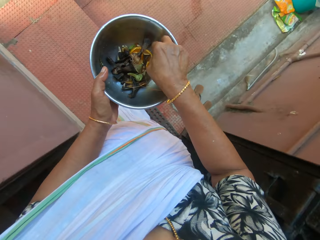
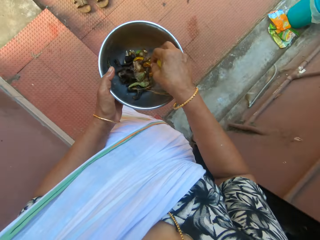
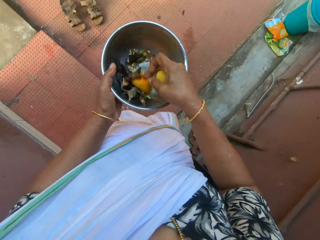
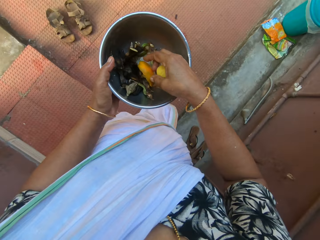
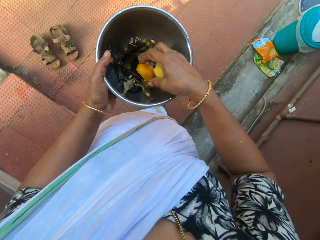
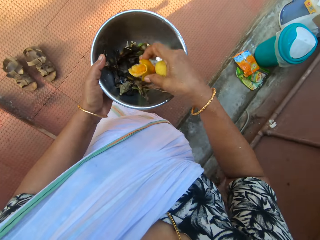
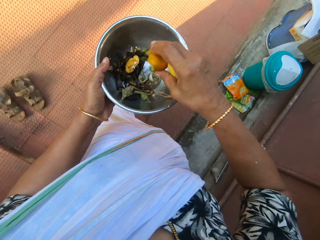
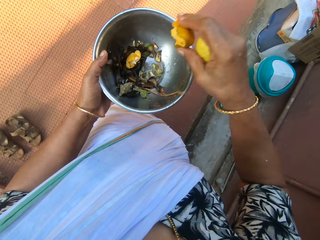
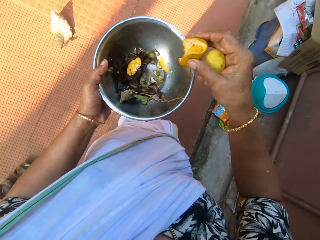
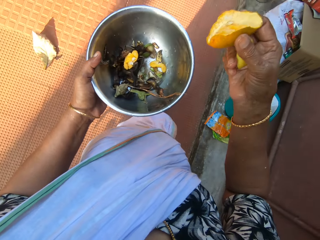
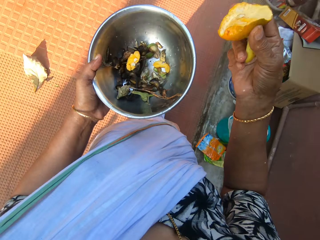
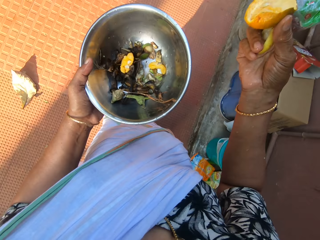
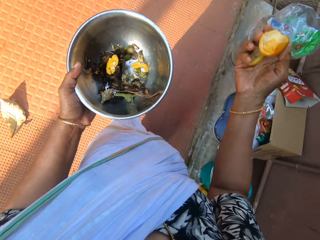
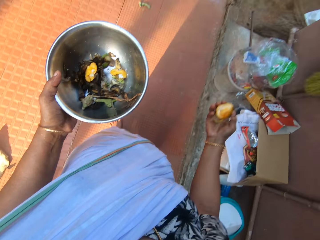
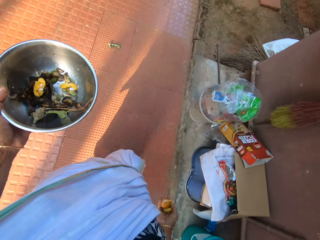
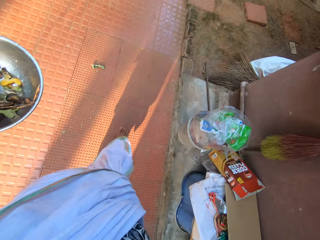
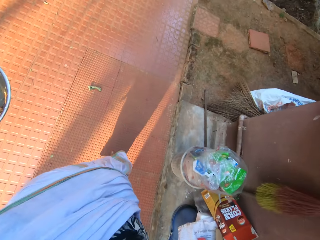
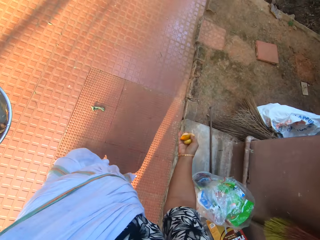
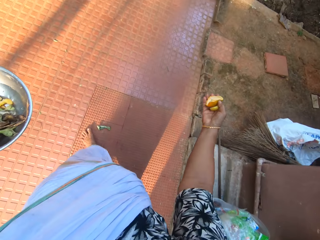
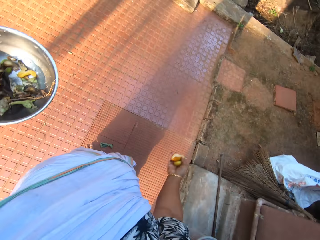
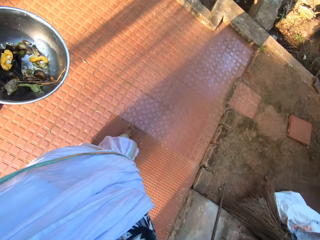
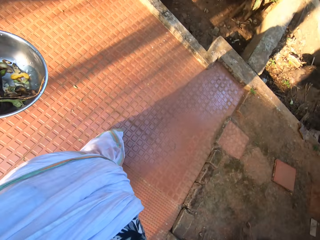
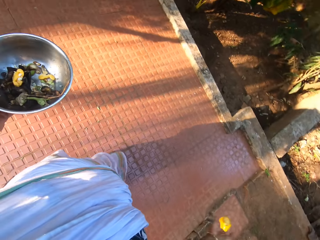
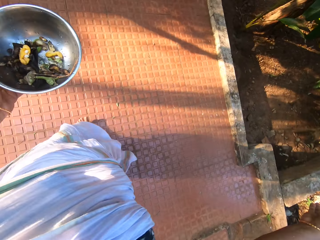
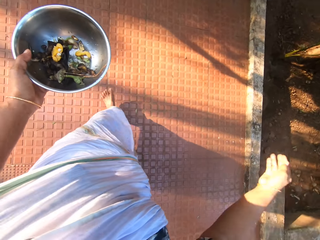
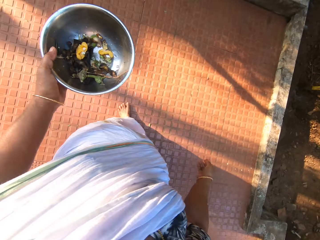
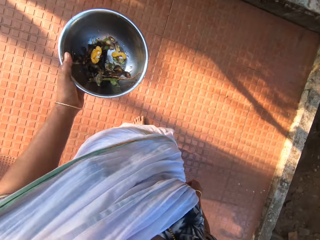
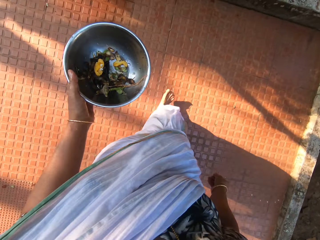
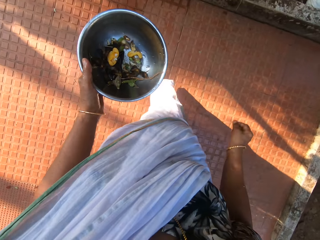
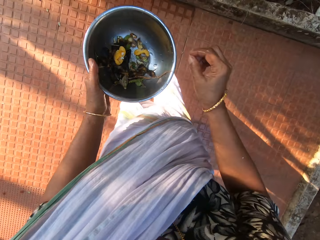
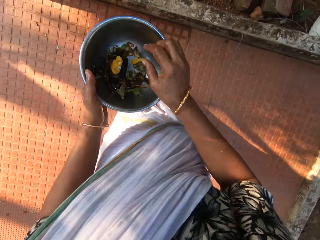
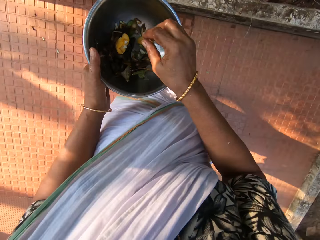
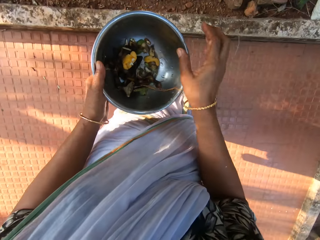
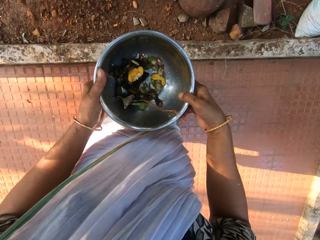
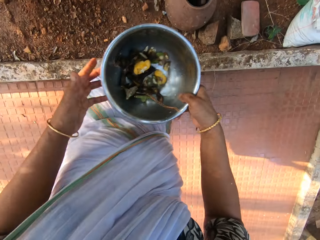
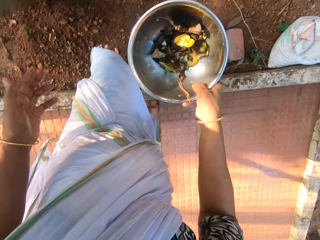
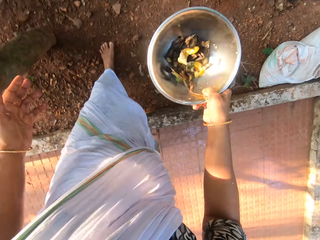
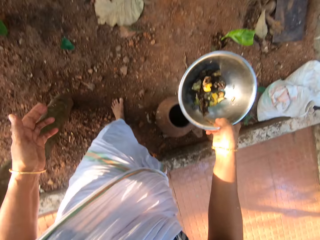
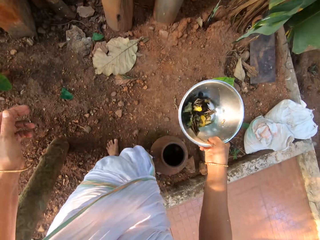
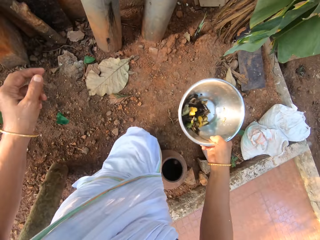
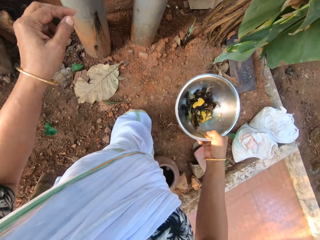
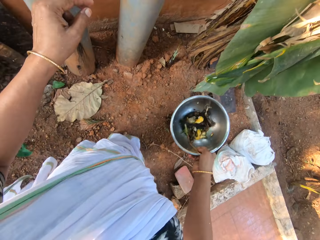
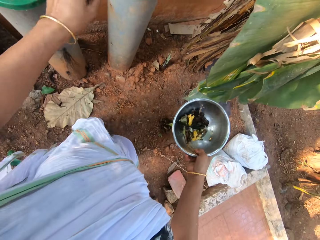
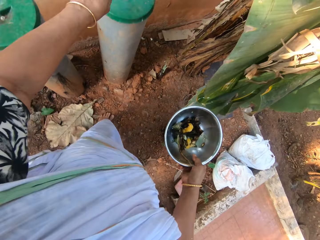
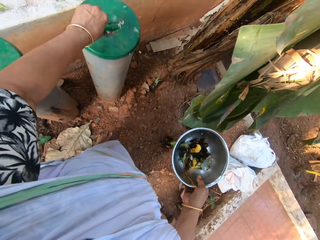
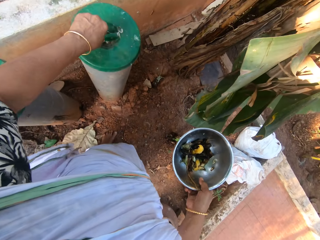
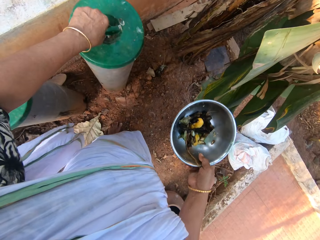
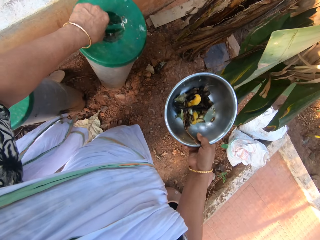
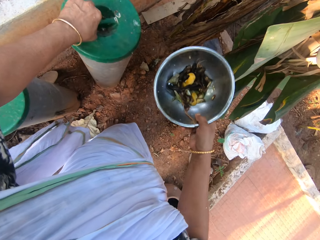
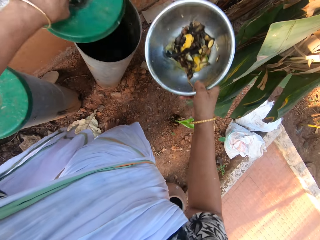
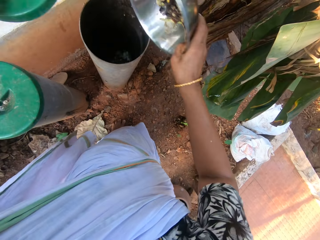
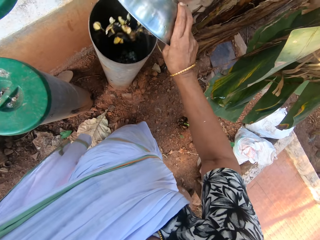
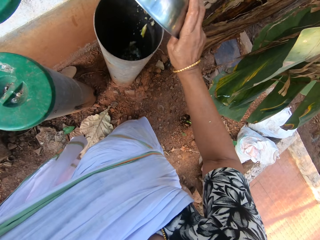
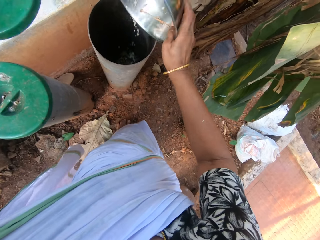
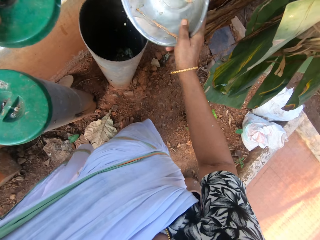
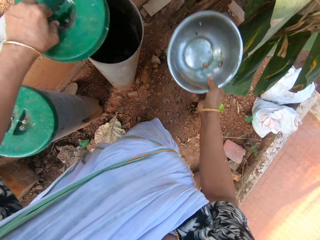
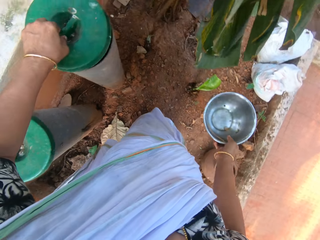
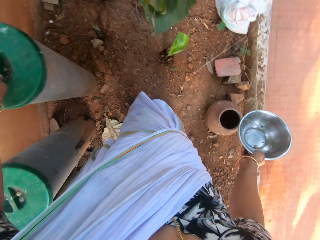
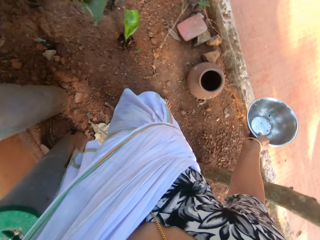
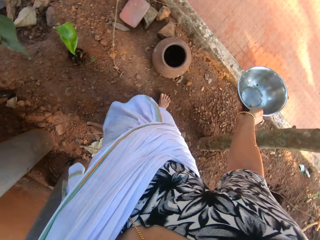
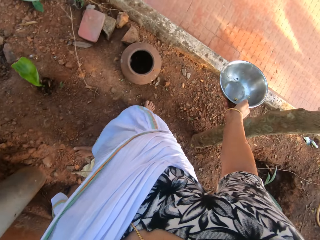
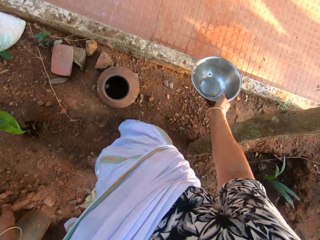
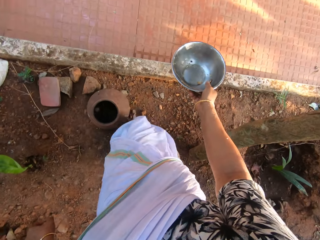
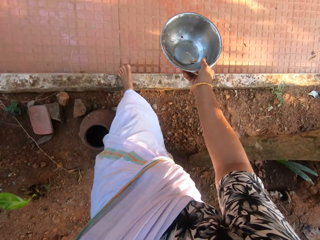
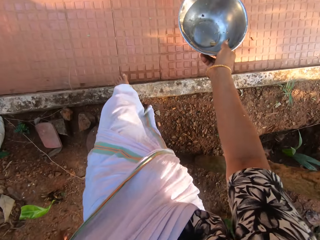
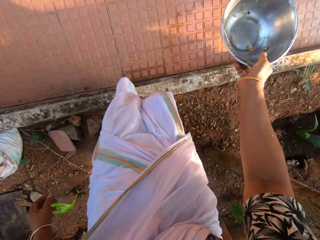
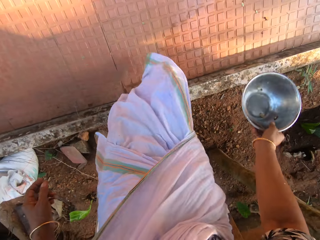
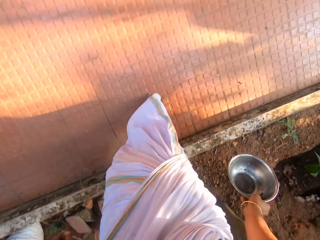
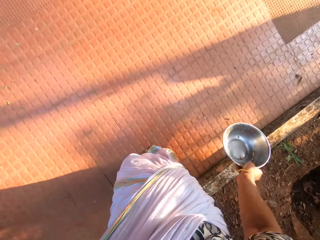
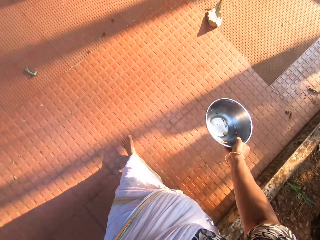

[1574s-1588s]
The camera wearer throws the orange peel with her right hand. She shakes the bowl with her right hand. She passes the bowl to her right hand. She shakes the bowl with her right hand. She opens the dustbin cover with her right hand. She pours dirt in the bowl into the dustbin with her left hand. She covers the dustbin with the cover with her left hand. She walks into the house.

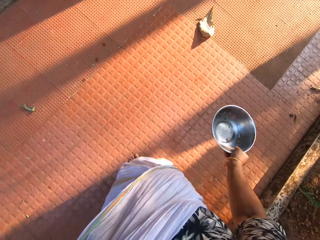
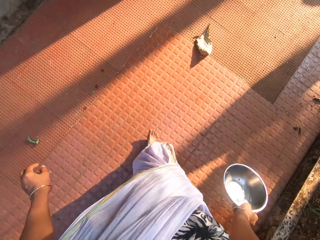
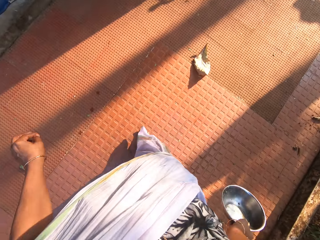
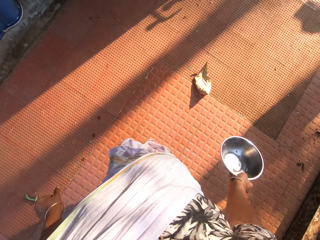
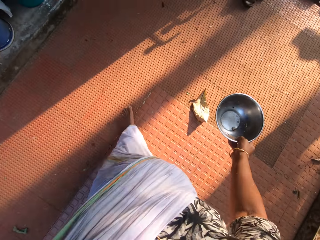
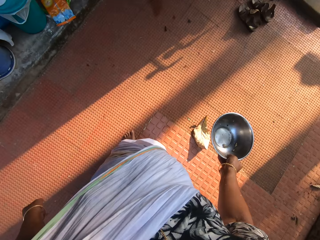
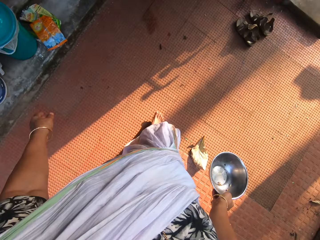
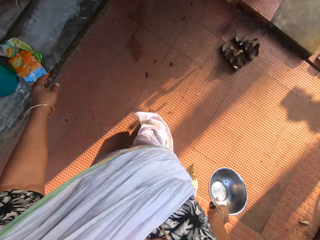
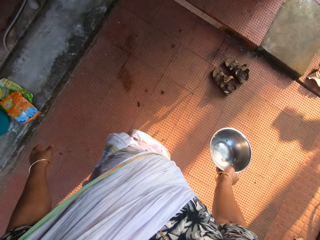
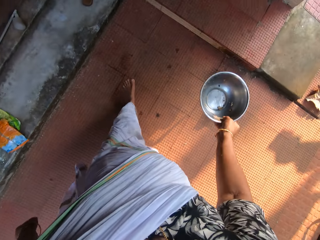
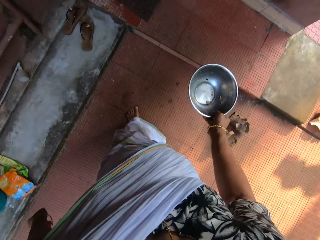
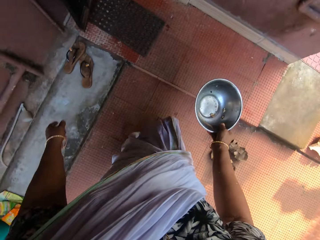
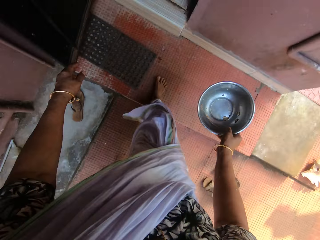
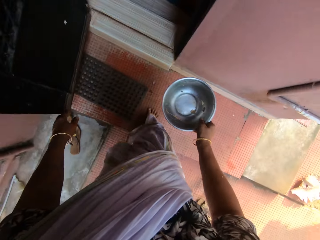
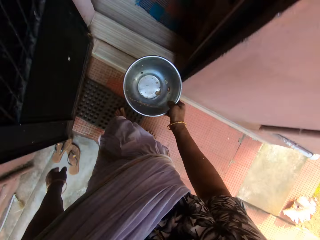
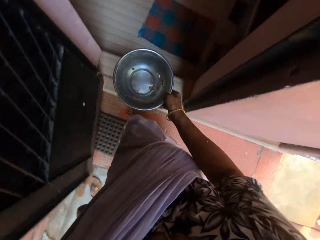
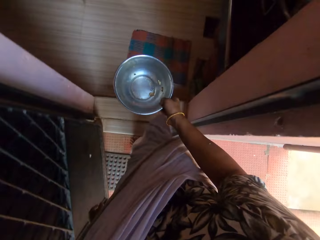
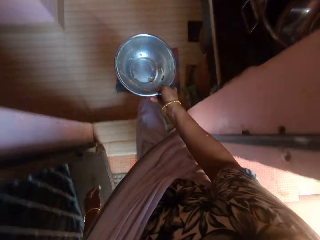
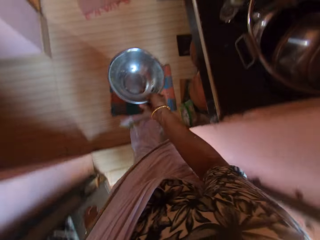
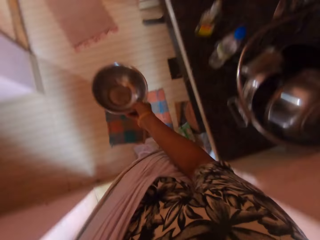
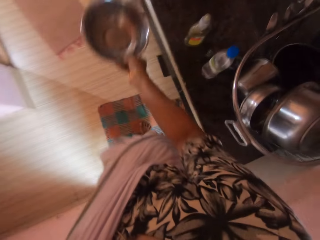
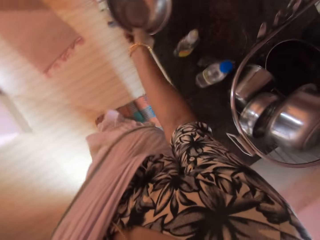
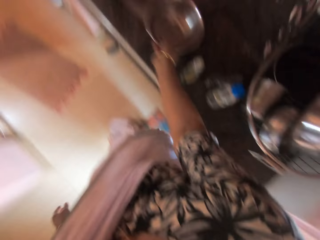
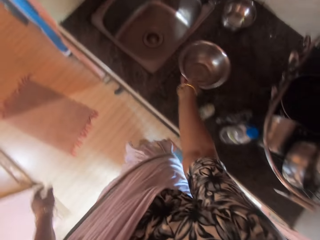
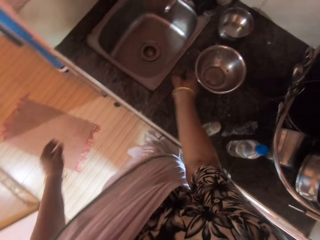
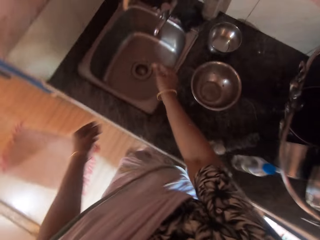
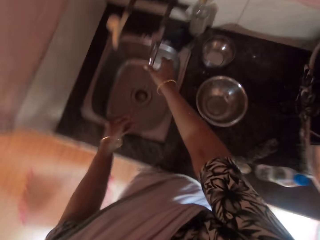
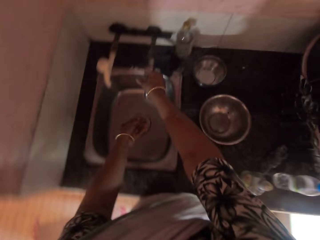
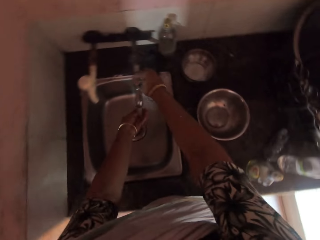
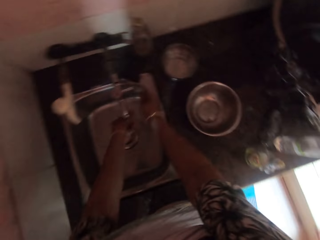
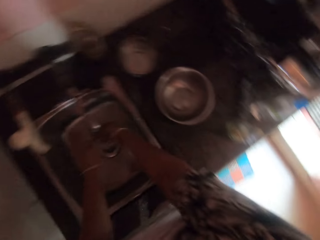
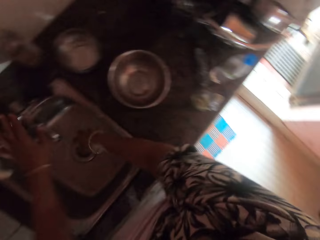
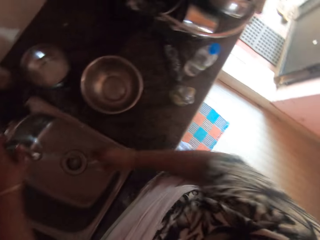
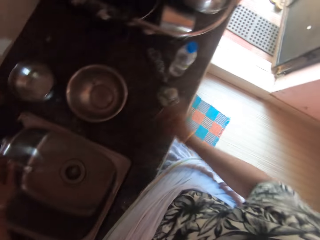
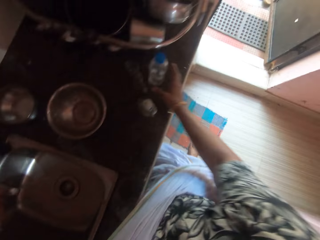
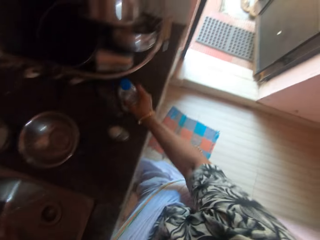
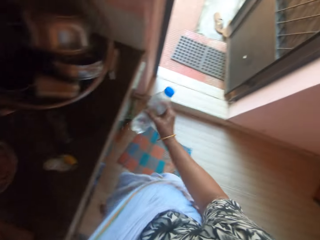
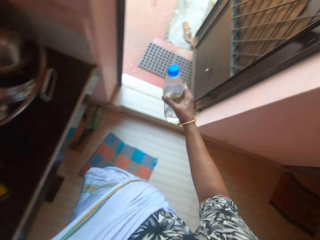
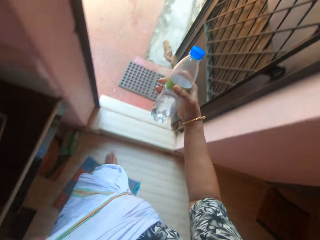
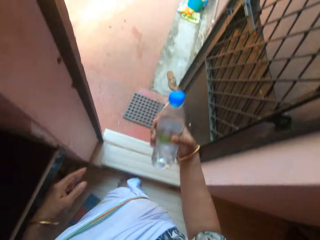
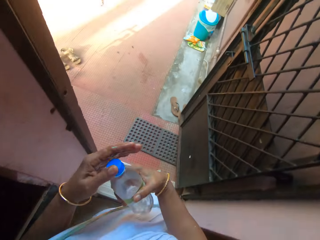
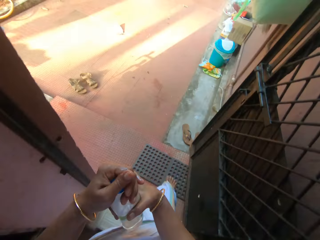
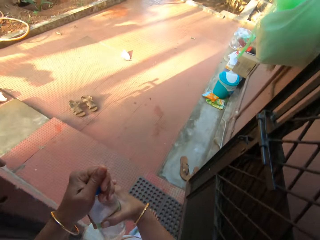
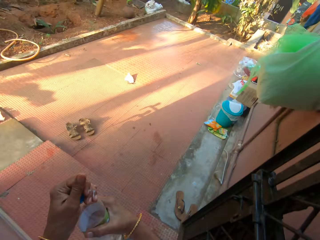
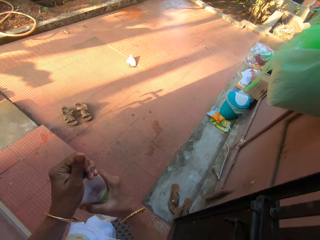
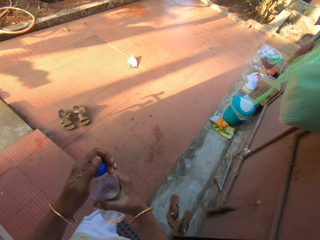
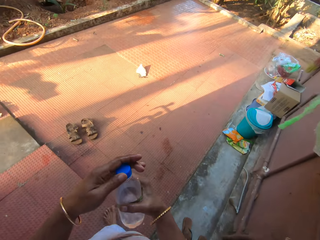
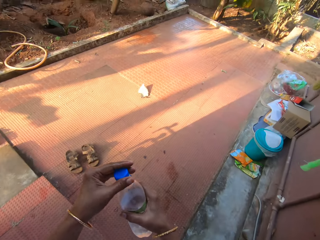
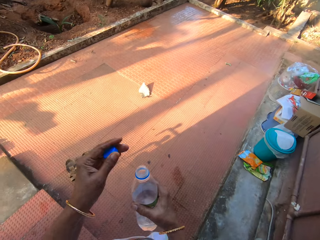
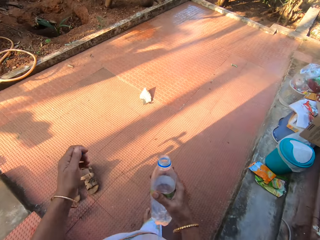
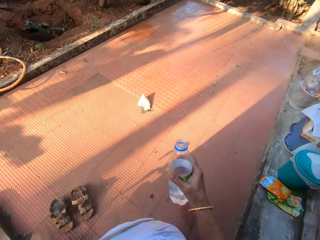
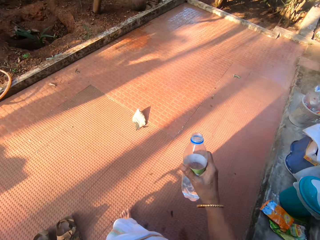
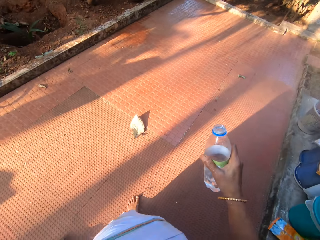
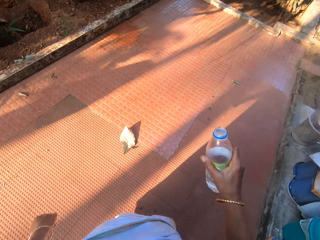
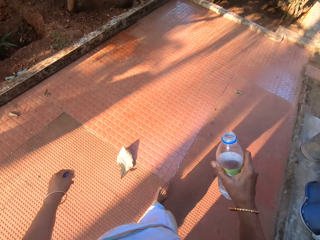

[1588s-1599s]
The camera wearer drops the bowl on the counter top with her right hand. She opens the faucet with her right hand. She rinses both hands. She closes the faucet with her left hand. She picks a bottle with her right hand from the counter top. She opens the bottle with her left hand. She walks outside the house.
